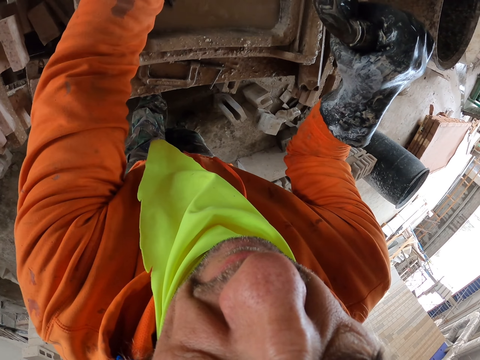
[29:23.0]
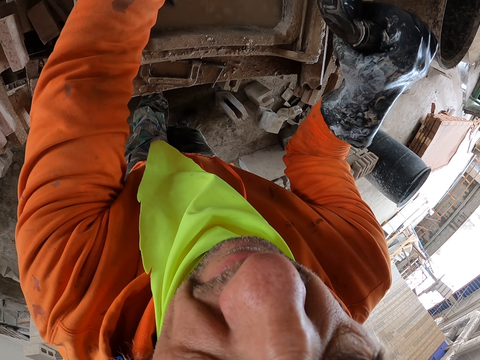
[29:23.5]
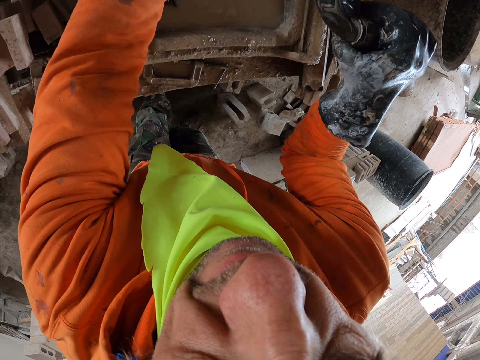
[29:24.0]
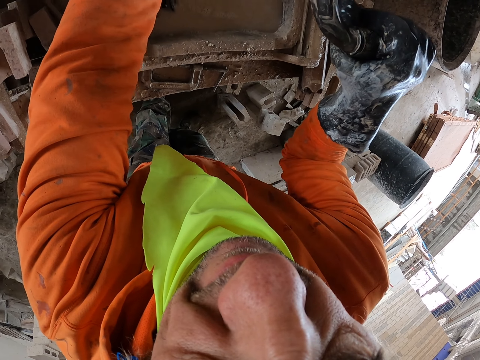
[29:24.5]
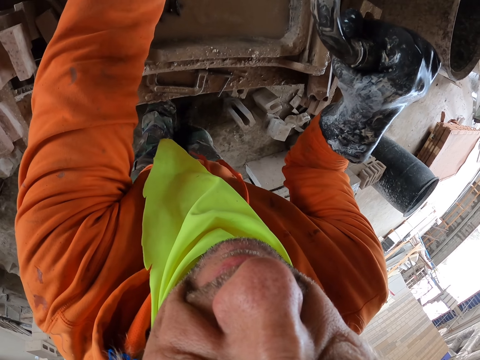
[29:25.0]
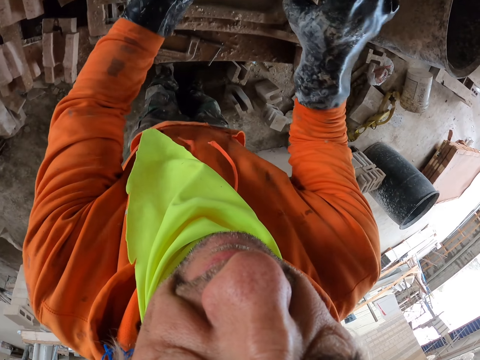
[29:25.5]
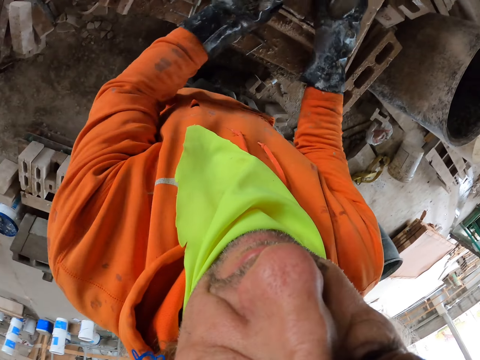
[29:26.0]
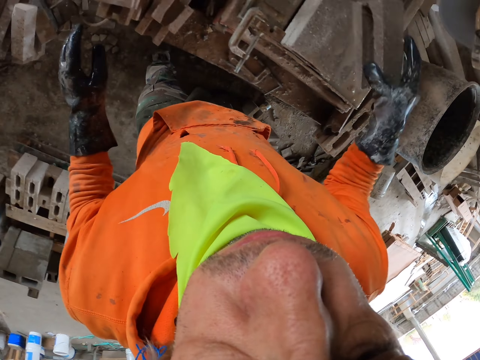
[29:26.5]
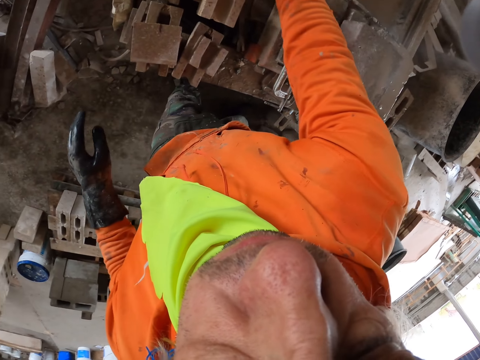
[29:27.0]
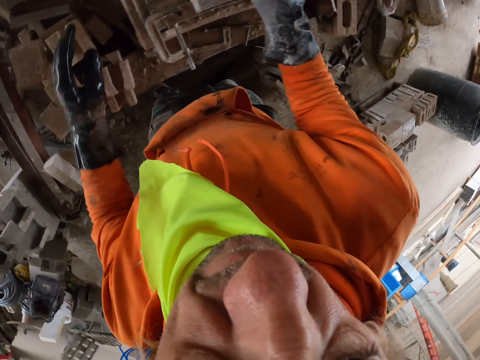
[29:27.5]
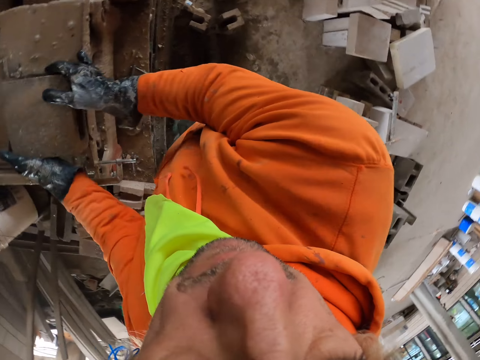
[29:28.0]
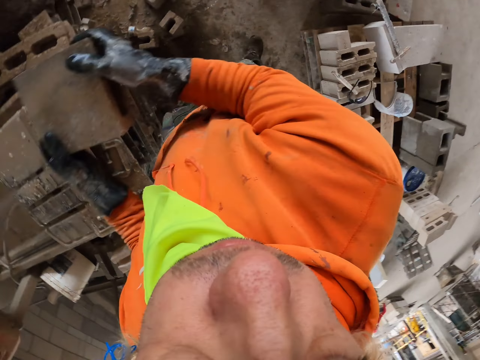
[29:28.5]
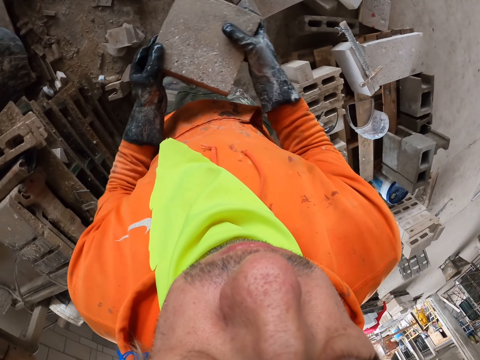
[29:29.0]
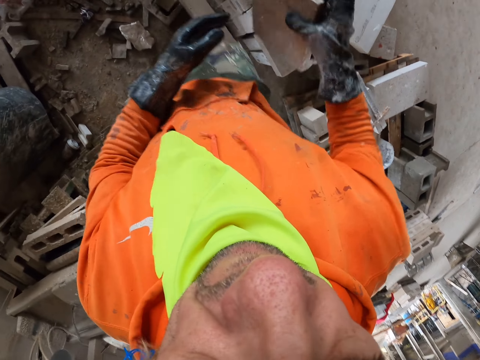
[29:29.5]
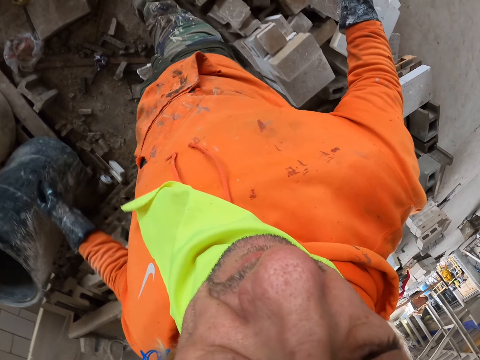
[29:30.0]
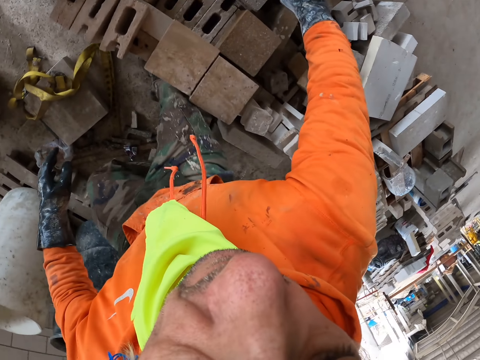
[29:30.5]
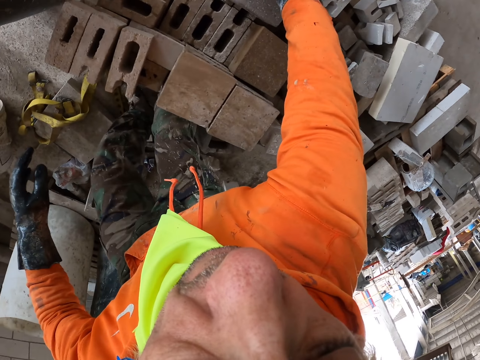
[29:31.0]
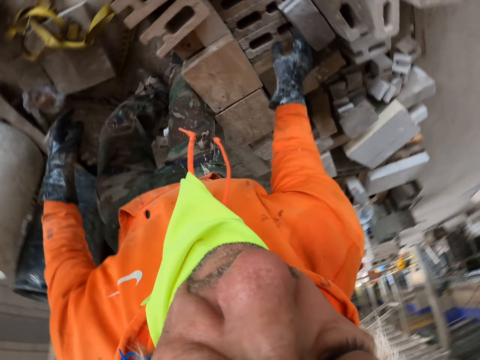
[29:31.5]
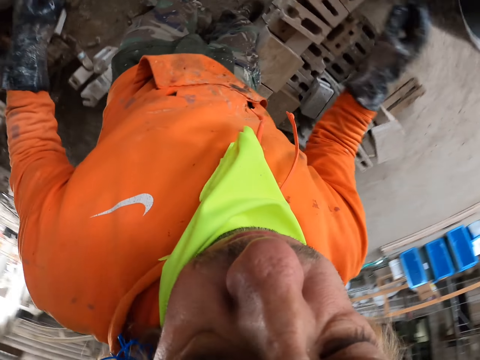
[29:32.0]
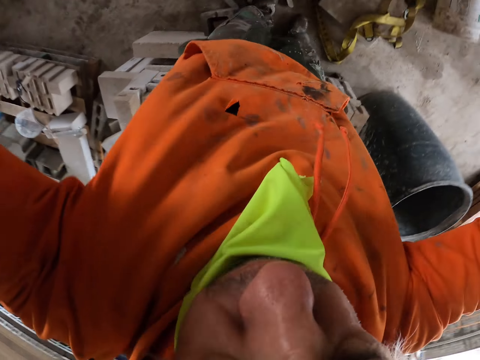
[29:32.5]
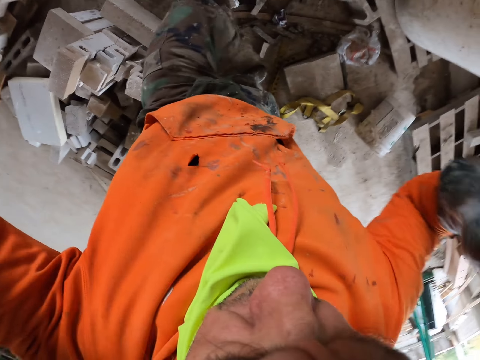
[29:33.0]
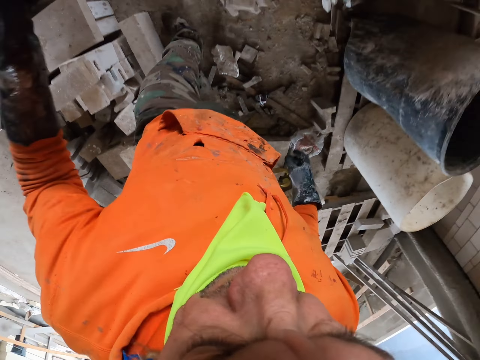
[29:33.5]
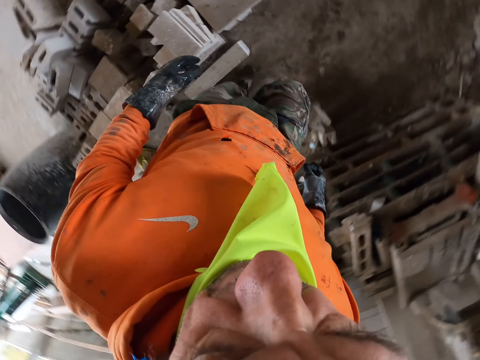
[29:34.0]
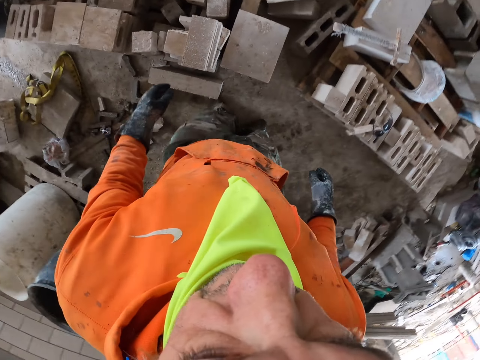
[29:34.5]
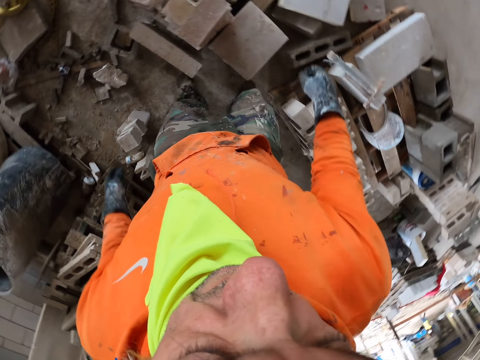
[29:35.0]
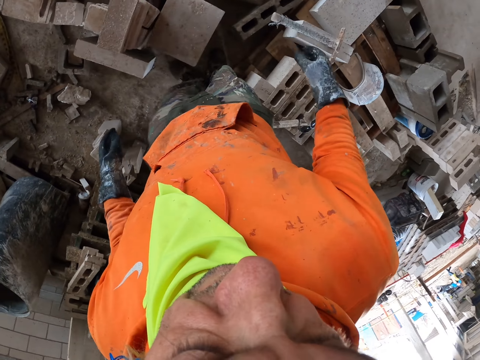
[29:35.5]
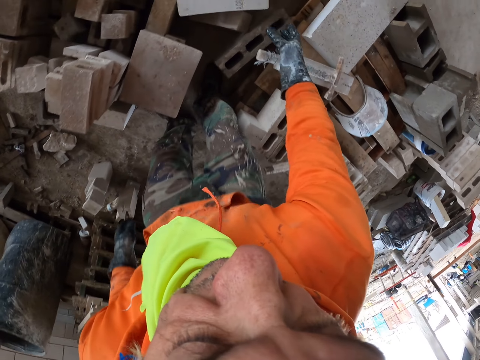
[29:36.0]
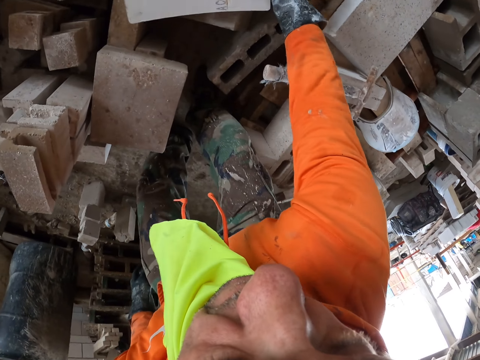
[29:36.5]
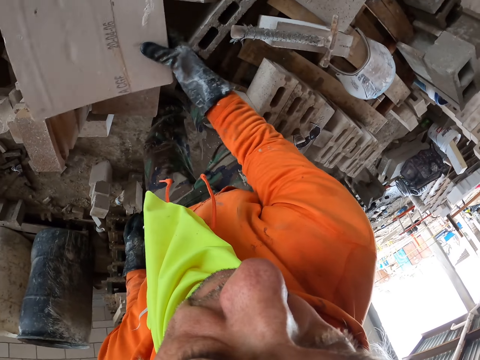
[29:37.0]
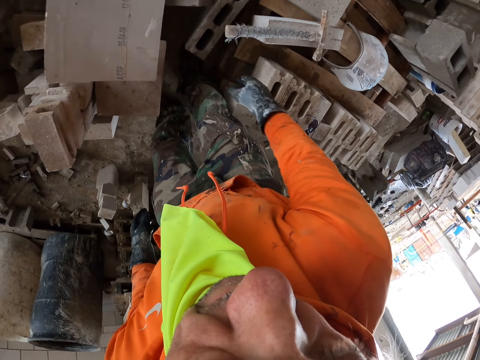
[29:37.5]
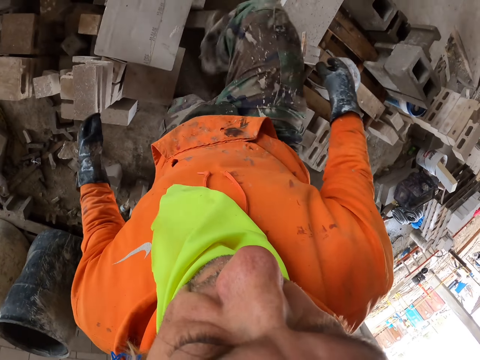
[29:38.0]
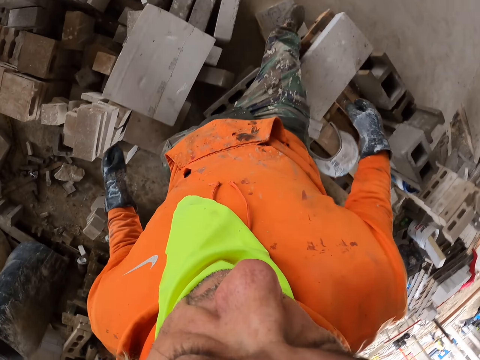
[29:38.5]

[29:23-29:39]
The camera wearer puts the small brick aside. They put the big brick aside. They touch a brick. They adjust the camera. They walk around. They move a piece of box.

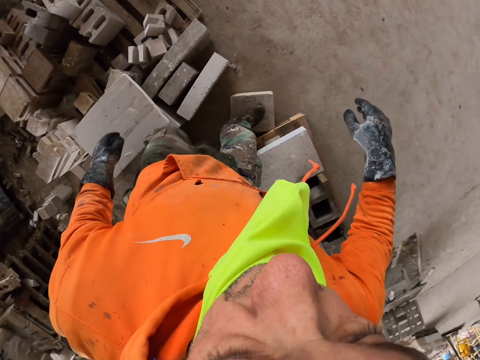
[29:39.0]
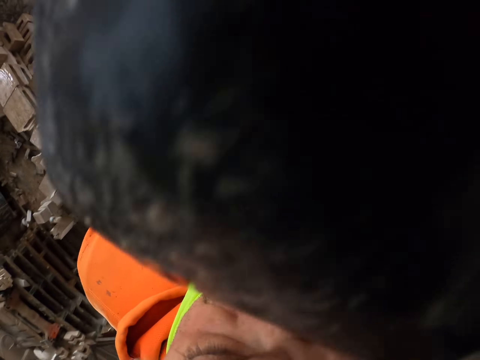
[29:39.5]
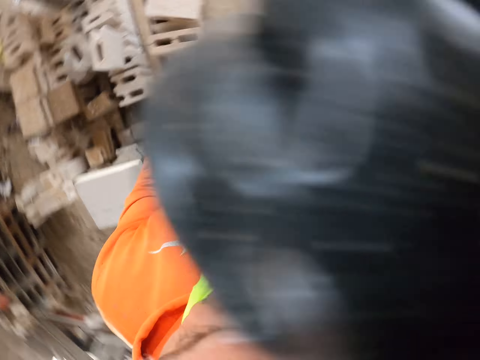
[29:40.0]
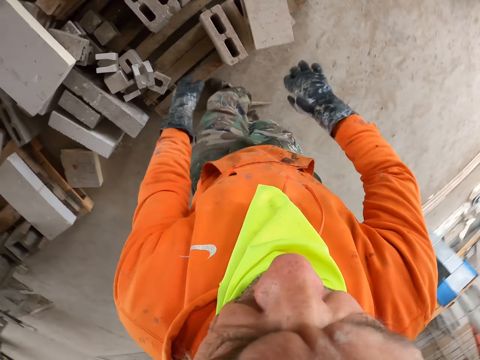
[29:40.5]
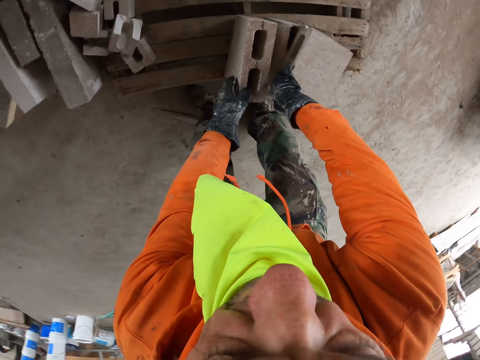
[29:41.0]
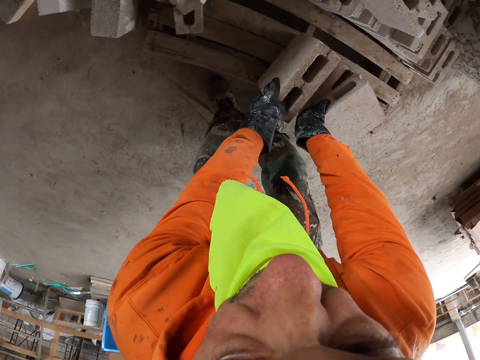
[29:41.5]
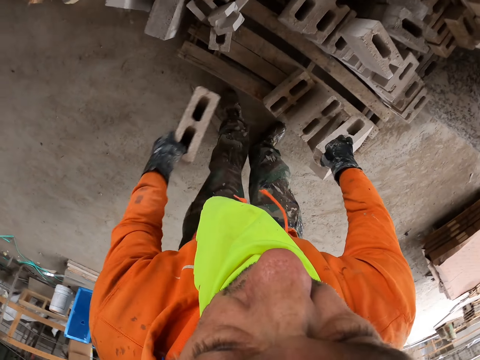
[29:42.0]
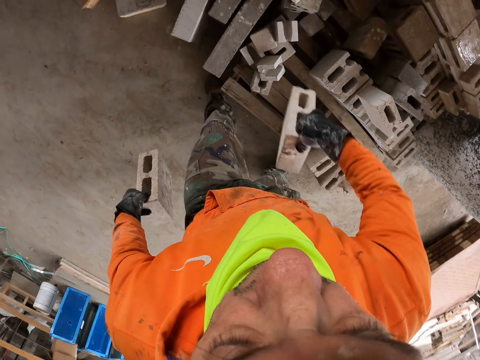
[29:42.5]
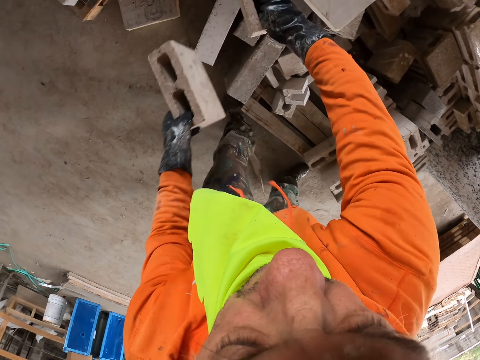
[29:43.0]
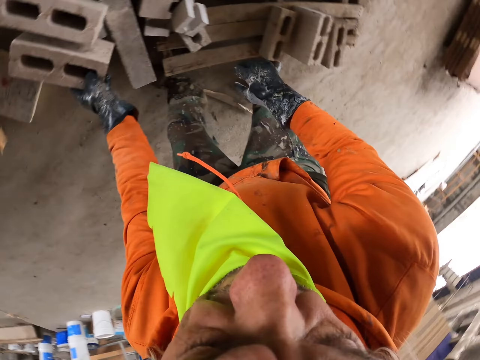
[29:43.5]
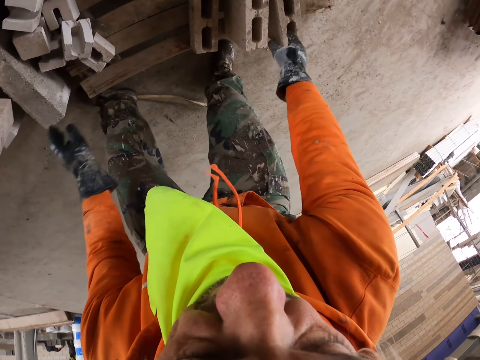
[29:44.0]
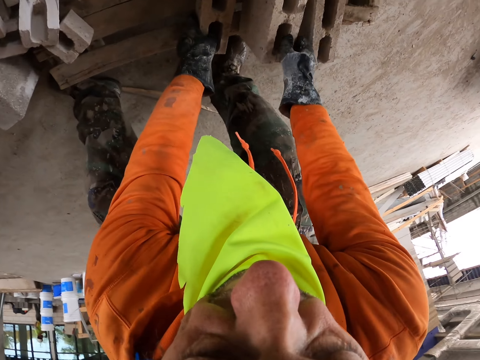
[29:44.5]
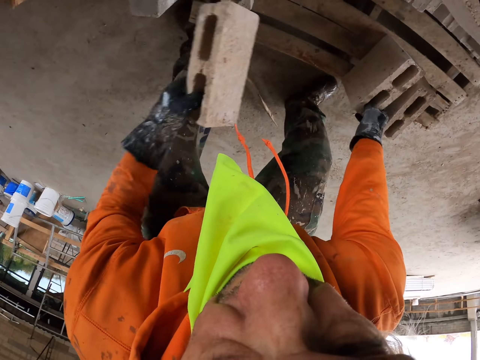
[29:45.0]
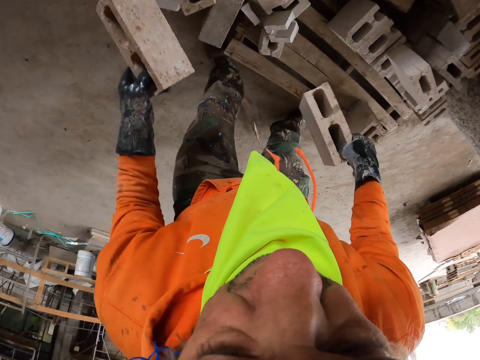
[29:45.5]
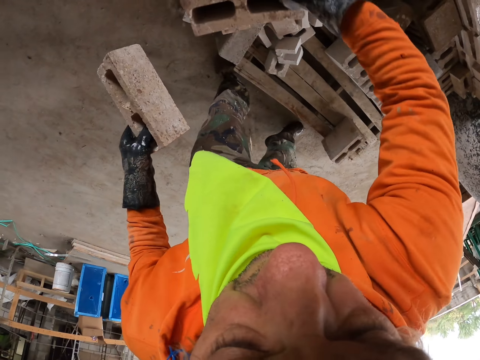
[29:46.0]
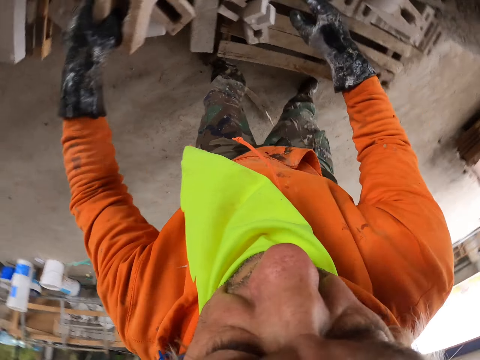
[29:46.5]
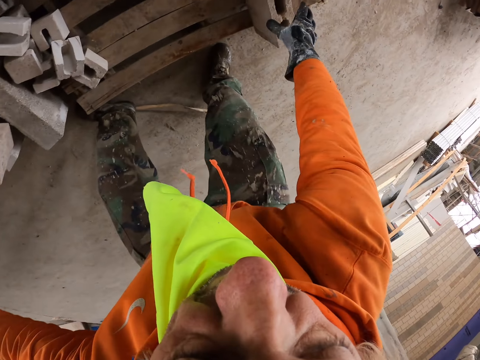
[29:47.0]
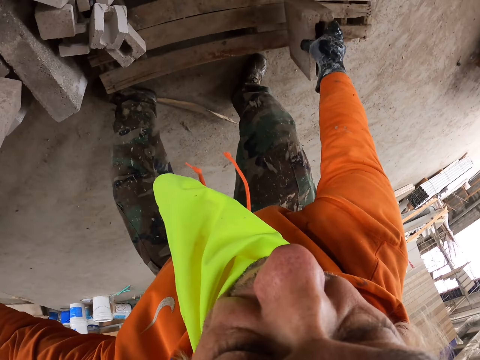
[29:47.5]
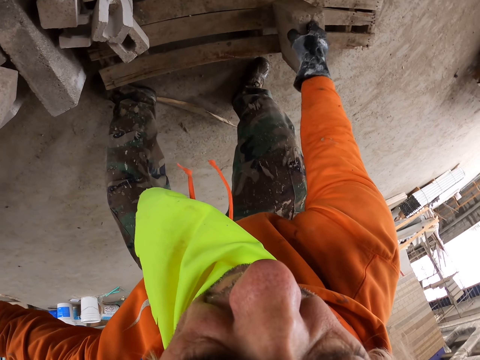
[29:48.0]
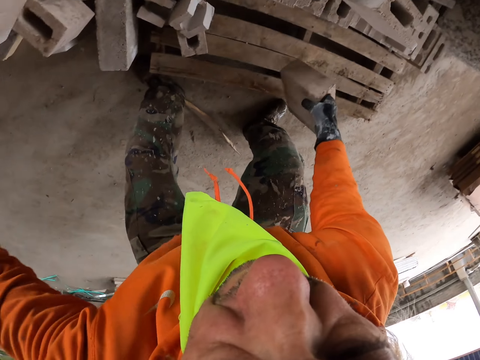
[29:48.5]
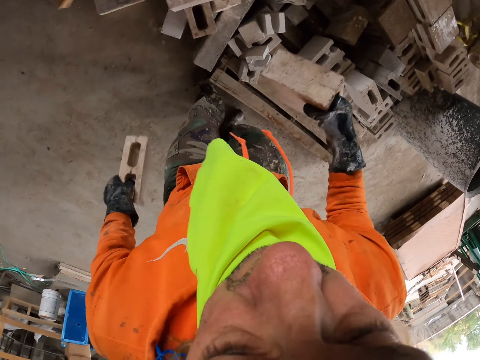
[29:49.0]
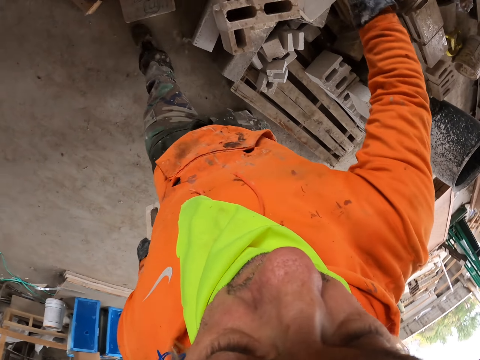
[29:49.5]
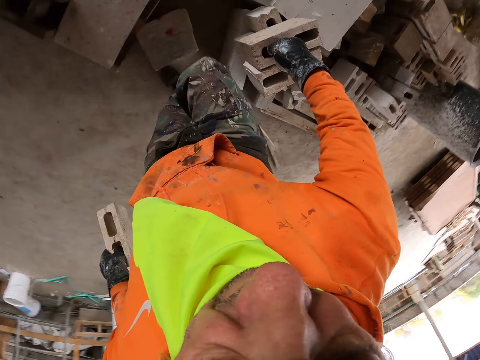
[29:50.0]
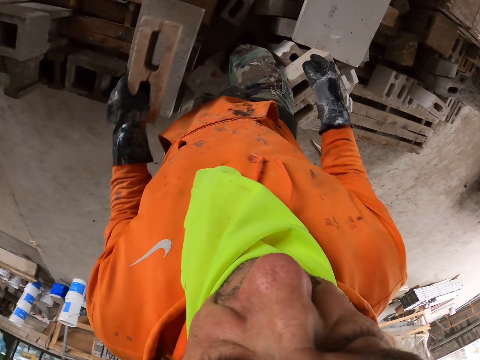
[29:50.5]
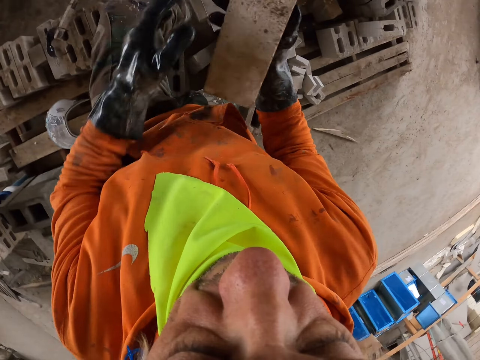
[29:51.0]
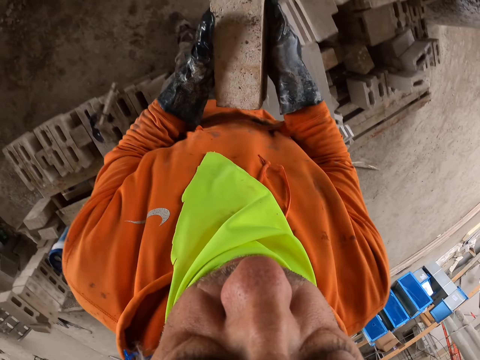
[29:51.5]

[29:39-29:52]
The camera wearer rubs the face. They pick up bricks. They put the bricks aside. They pick up bricks. They put the bricks aside.
